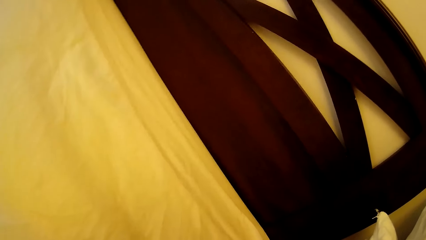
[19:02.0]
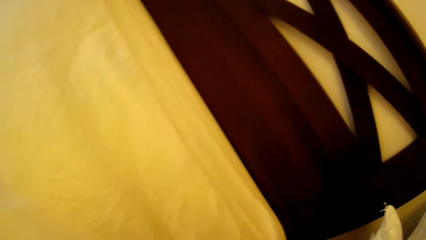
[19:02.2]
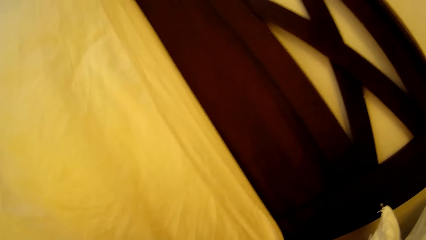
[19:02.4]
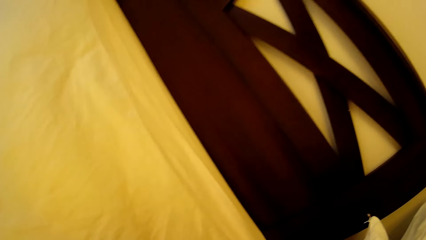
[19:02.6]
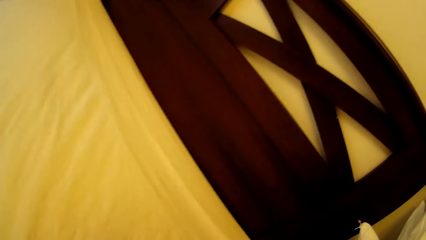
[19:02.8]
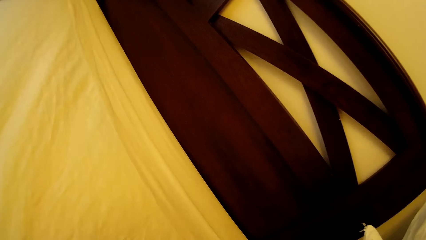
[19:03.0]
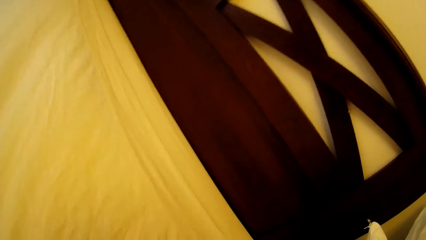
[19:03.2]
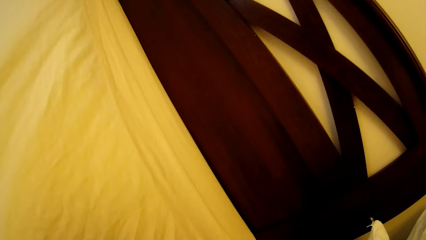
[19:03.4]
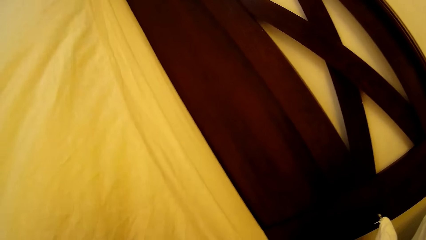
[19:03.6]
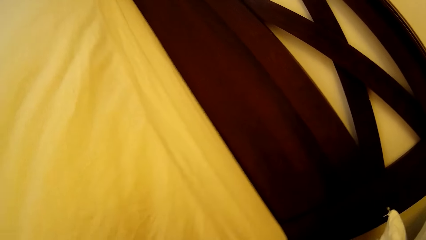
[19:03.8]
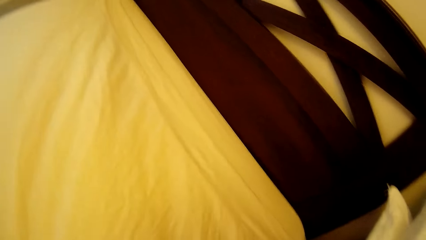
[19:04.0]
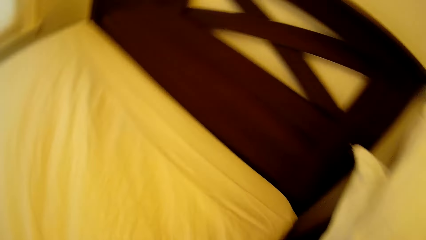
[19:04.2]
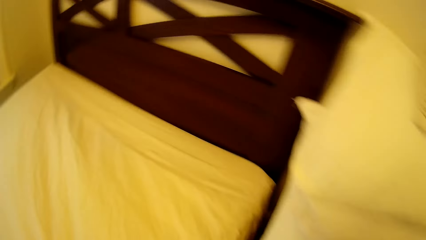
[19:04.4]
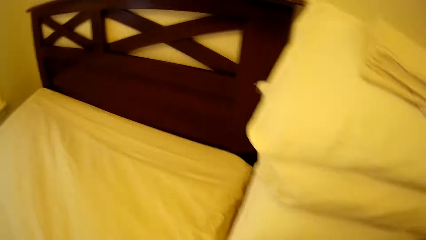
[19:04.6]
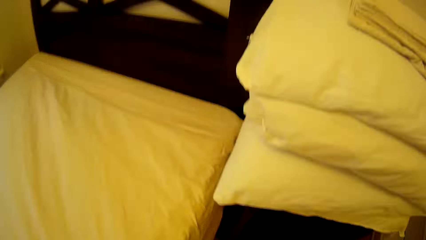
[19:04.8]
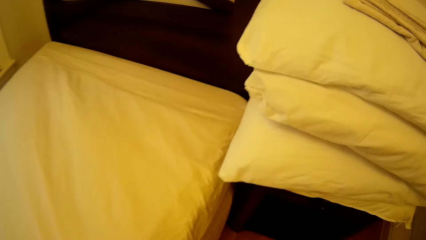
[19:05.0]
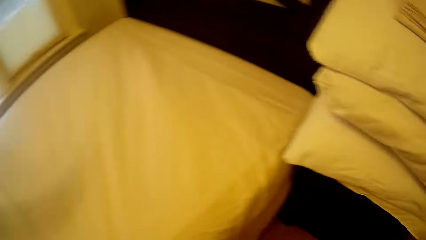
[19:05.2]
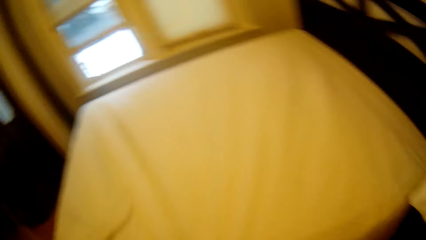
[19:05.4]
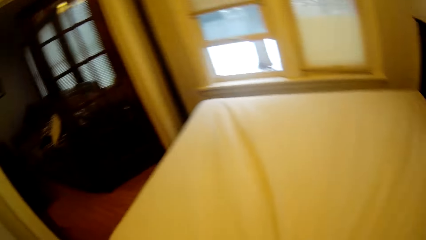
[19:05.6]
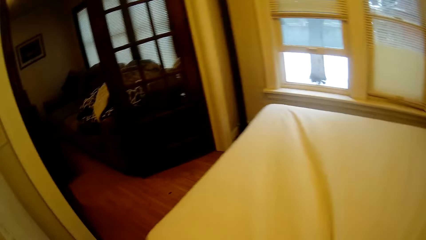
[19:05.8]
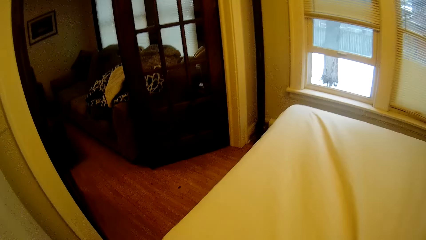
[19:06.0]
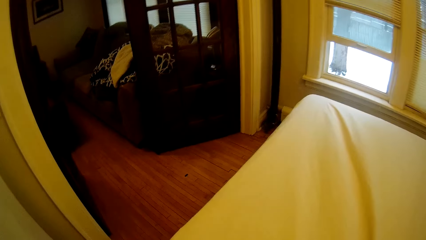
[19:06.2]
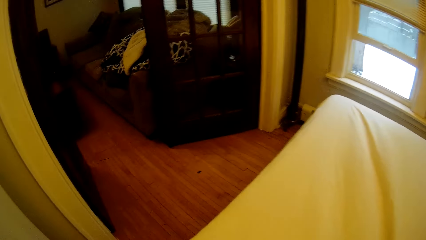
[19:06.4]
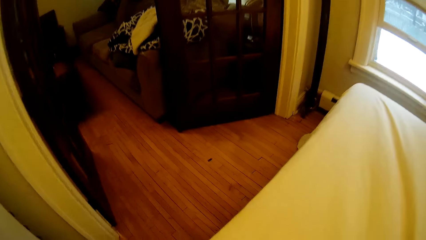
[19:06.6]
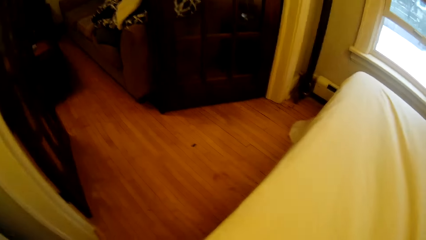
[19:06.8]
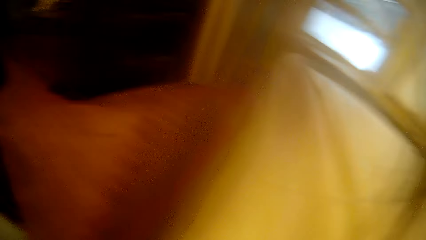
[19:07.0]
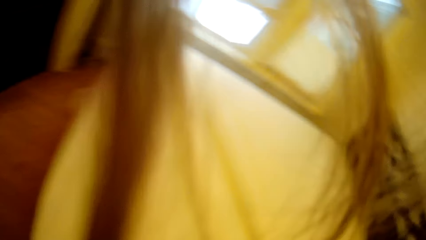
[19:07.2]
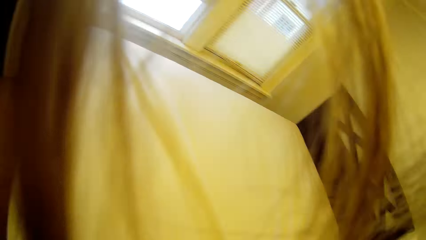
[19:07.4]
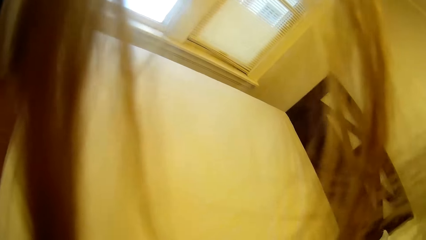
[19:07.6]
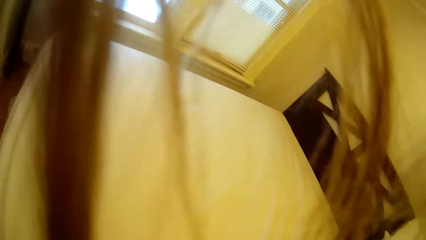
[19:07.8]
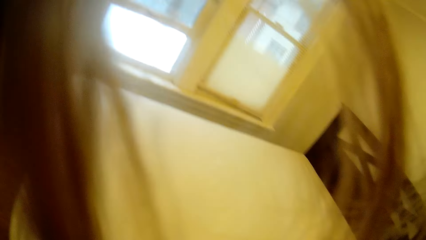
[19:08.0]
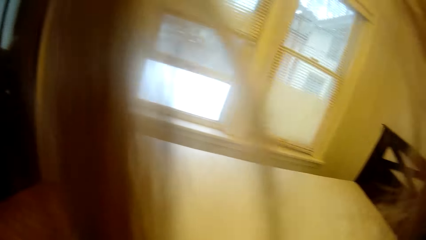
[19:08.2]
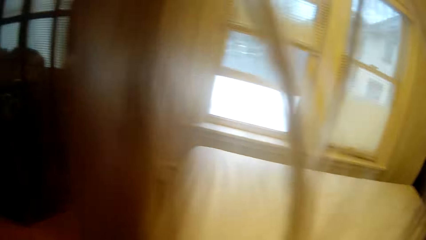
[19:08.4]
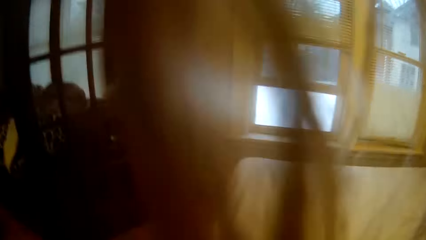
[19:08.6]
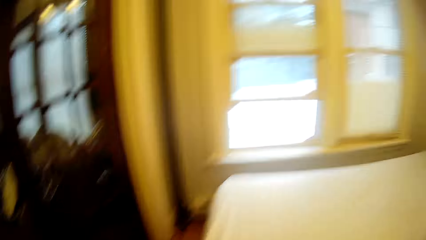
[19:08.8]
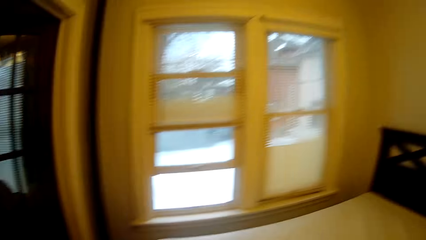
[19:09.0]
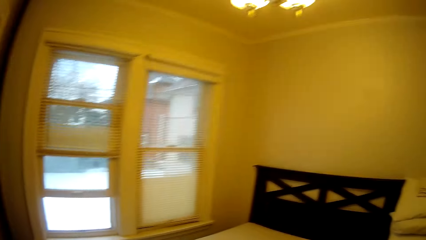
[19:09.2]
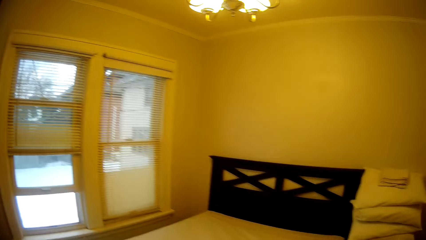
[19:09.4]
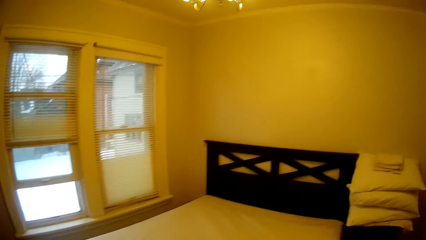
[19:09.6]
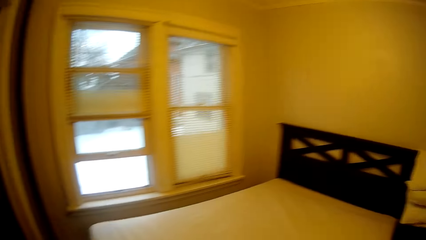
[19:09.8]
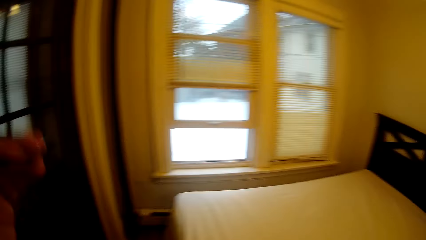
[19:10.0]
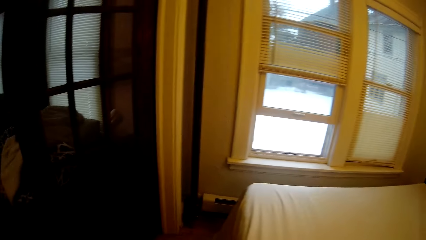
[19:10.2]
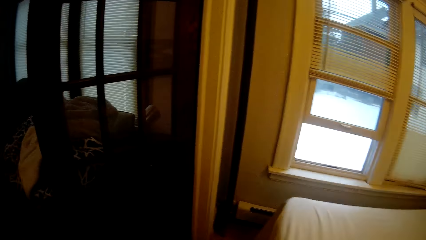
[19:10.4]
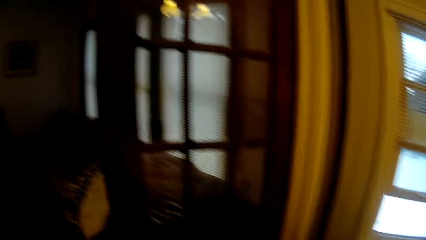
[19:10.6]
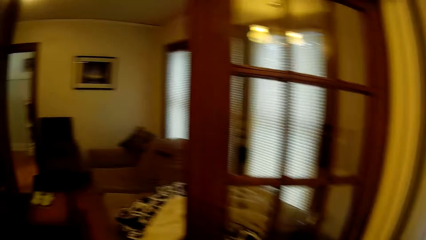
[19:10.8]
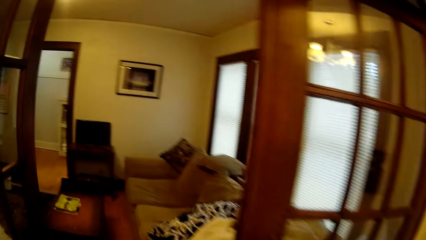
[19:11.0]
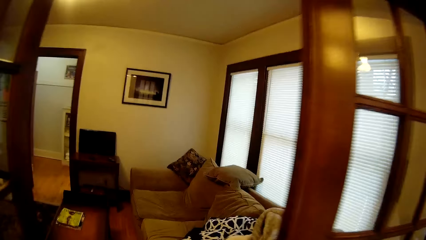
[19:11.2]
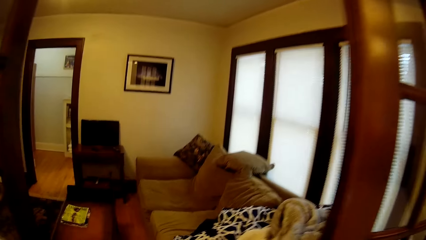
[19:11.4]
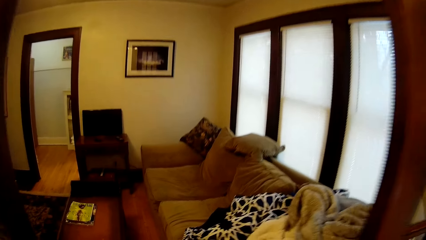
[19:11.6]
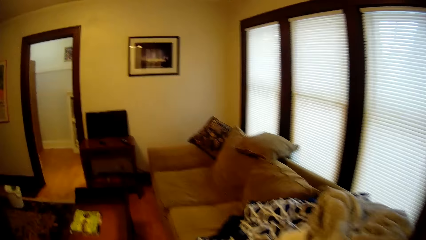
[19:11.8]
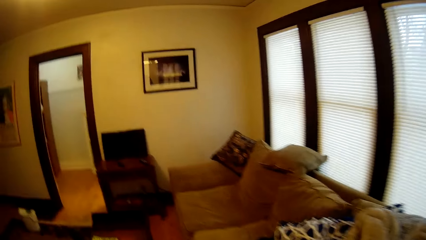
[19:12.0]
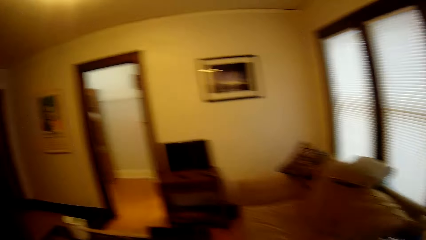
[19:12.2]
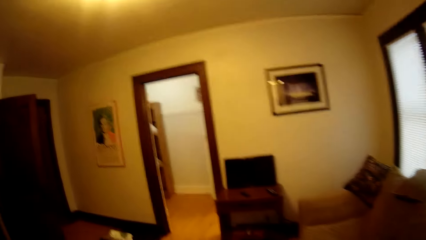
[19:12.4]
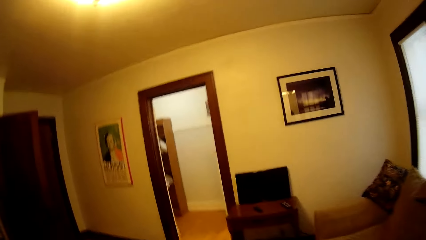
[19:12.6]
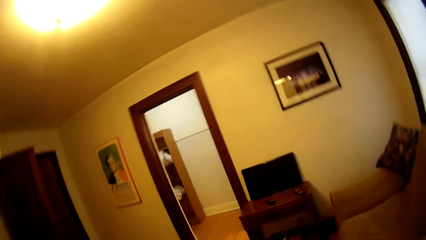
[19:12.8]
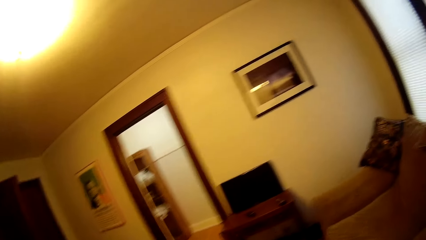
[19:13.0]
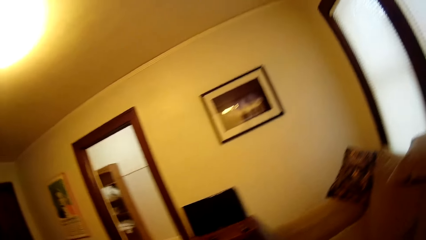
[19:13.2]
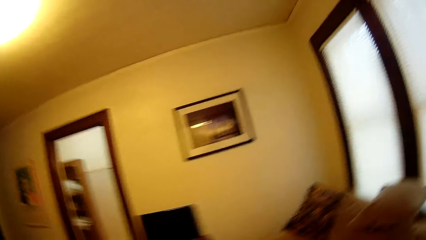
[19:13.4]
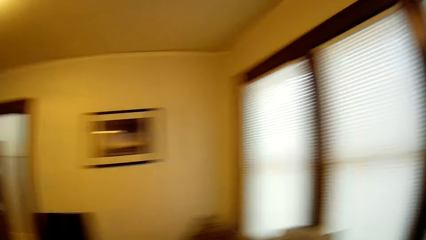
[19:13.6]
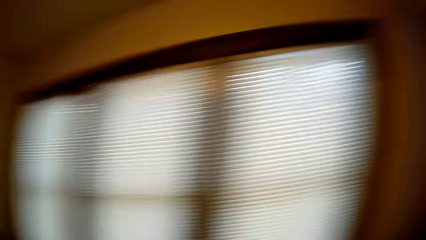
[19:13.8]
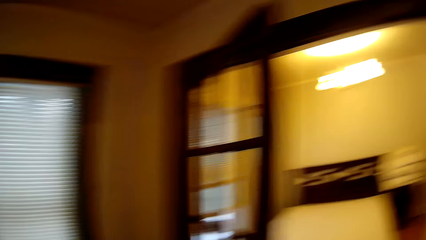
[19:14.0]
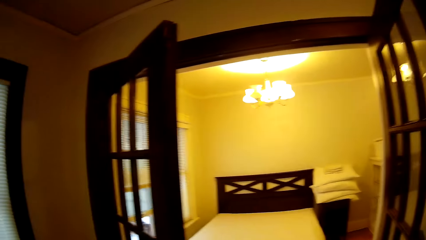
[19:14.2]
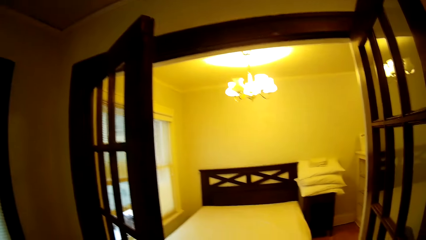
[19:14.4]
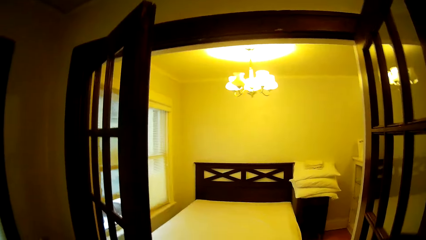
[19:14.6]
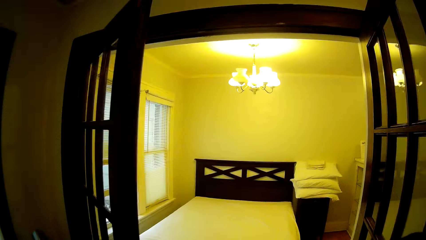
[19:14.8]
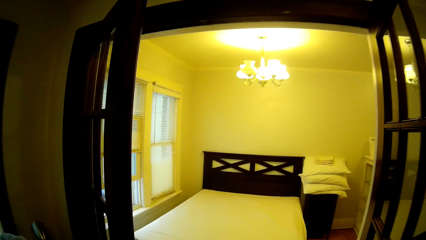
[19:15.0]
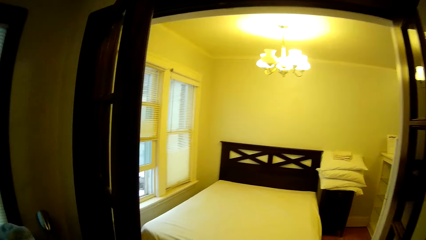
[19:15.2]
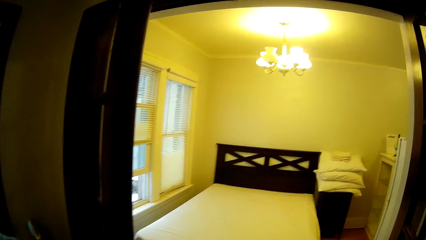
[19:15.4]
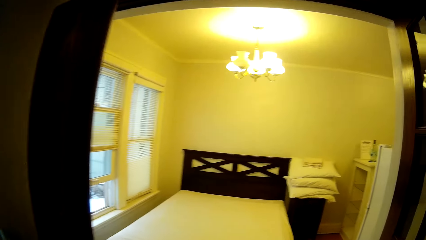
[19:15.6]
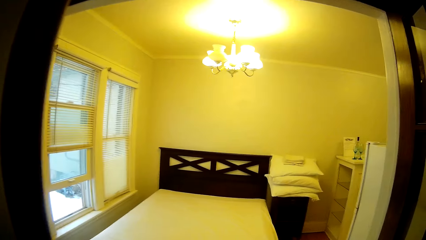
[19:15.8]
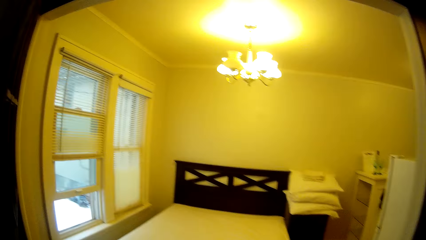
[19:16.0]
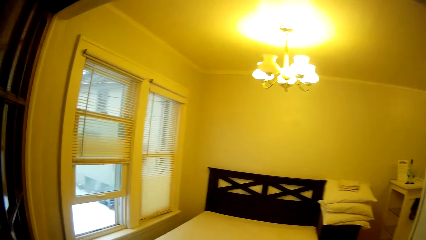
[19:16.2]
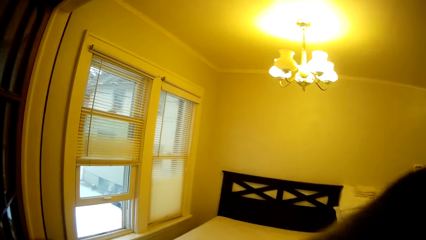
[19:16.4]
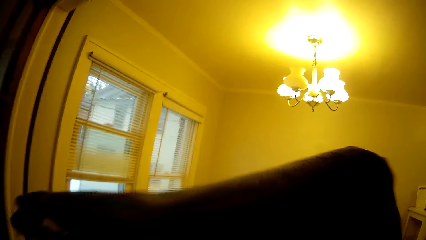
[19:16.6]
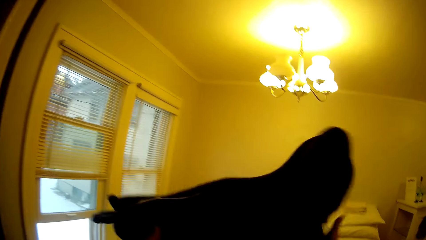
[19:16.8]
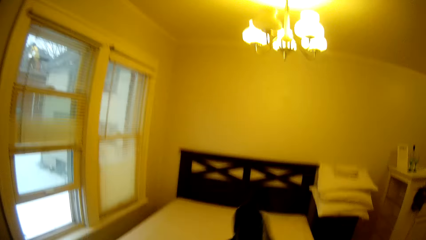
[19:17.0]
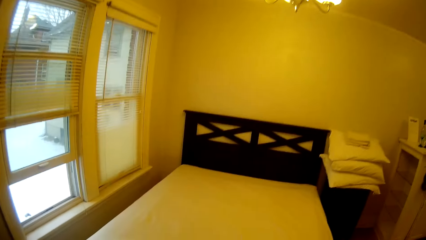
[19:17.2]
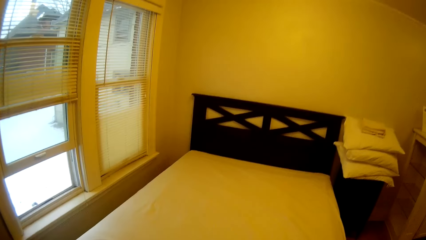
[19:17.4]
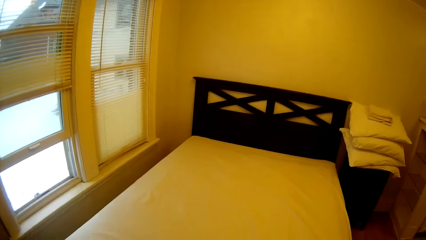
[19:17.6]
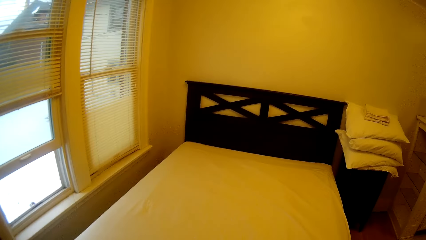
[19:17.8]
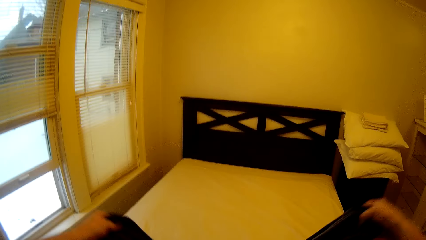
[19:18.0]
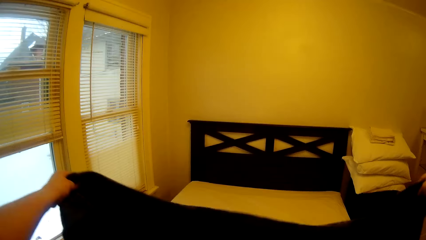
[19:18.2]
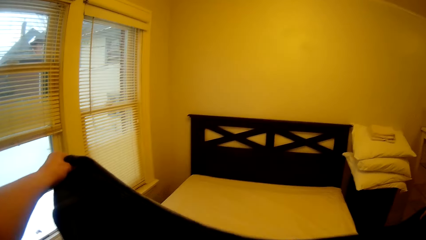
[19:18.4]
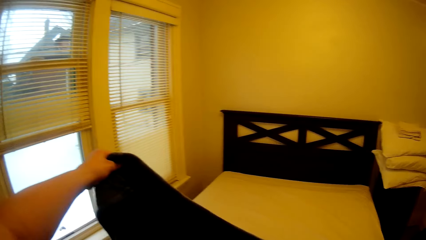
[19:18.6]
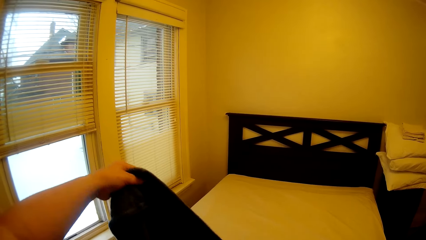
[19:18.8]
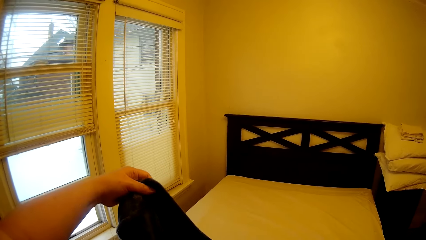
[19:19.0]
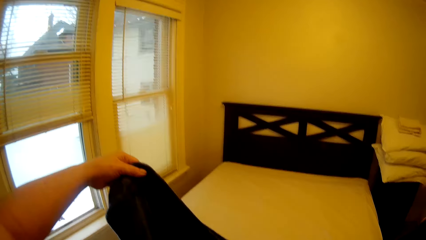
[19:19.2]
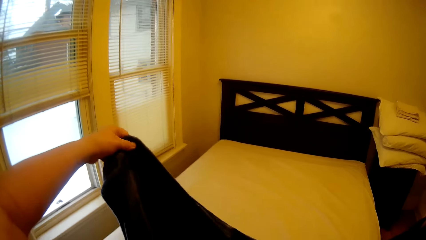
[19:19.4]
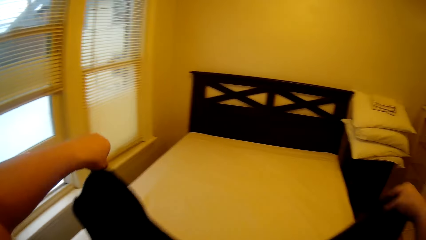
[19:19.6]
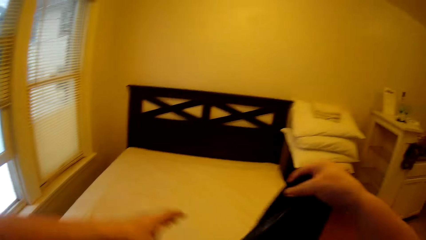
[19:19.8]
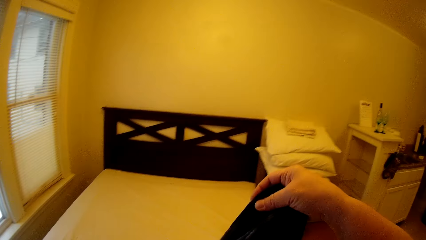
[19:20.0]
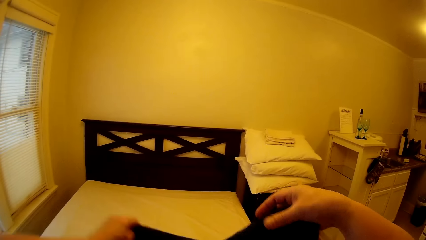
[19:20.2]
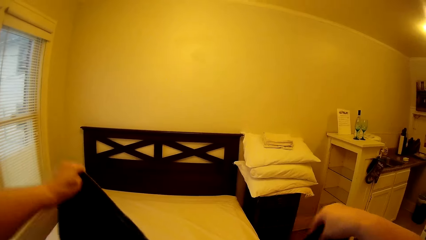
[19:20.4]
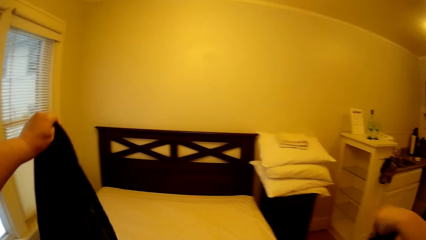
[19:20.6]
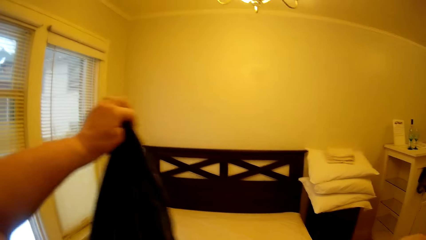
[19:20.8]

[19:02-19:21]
The camera wearer walks around in the house. They pick up the blanket. They throw the blanket on the bed. They adjust the blanket.
